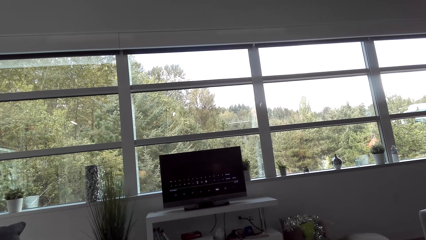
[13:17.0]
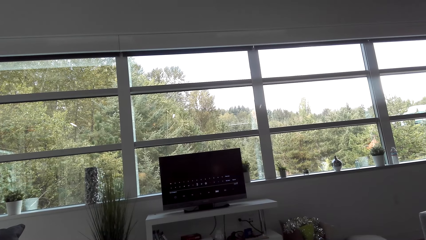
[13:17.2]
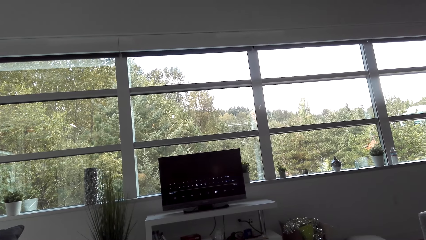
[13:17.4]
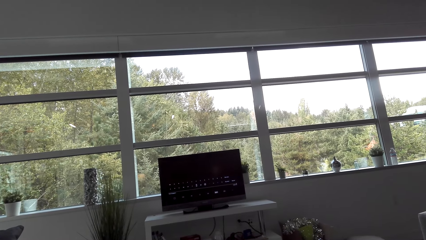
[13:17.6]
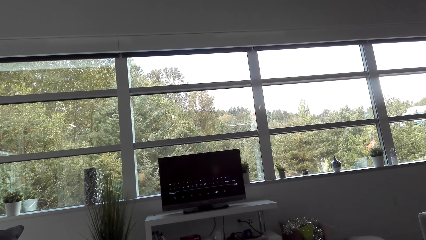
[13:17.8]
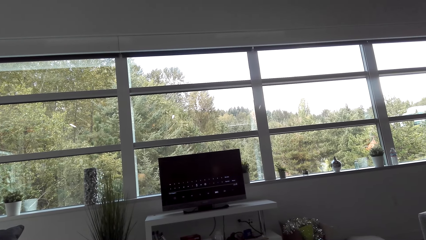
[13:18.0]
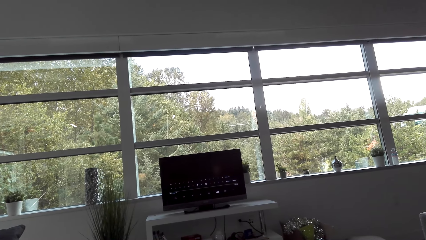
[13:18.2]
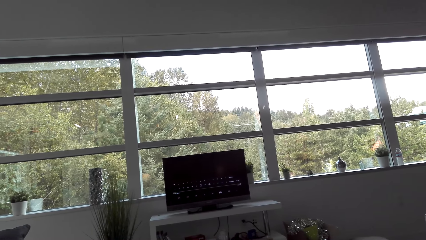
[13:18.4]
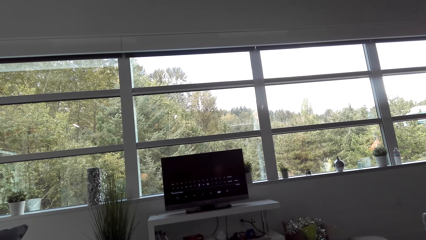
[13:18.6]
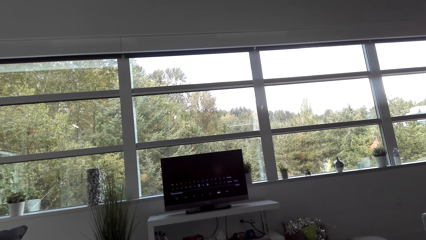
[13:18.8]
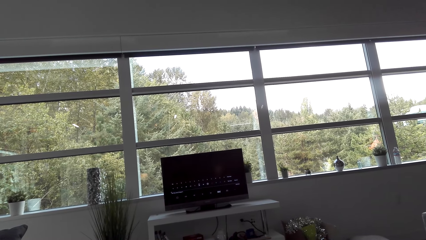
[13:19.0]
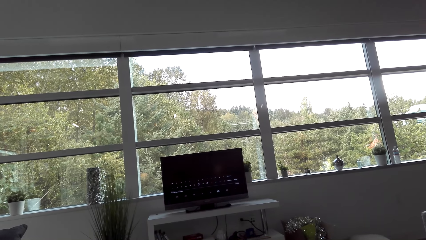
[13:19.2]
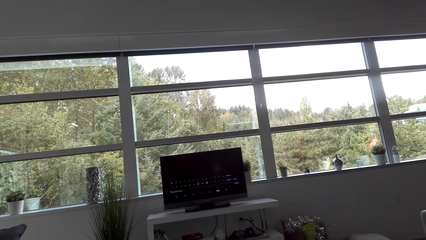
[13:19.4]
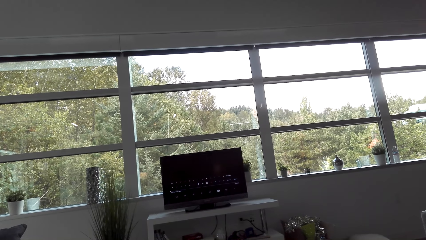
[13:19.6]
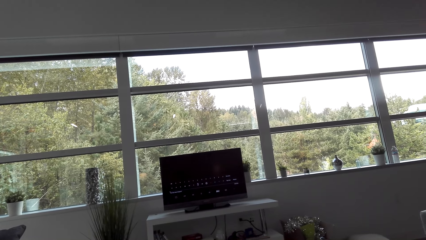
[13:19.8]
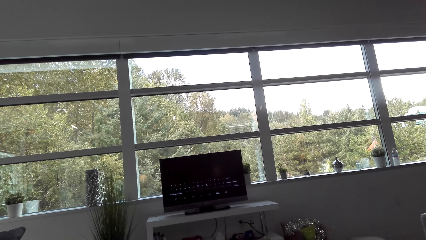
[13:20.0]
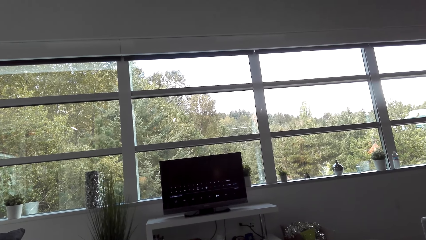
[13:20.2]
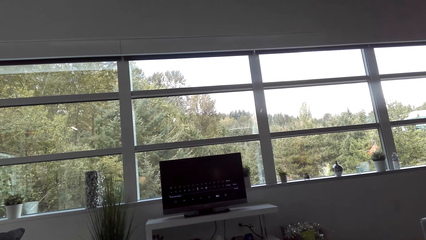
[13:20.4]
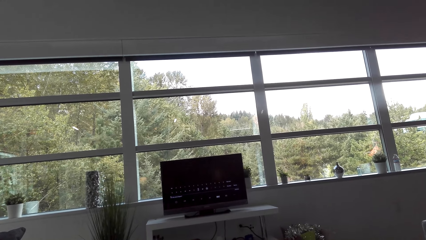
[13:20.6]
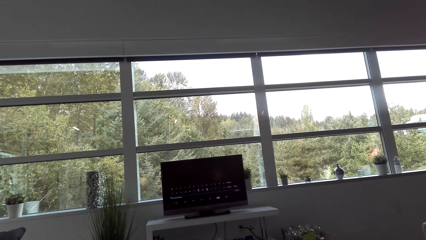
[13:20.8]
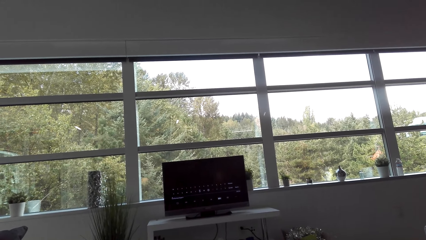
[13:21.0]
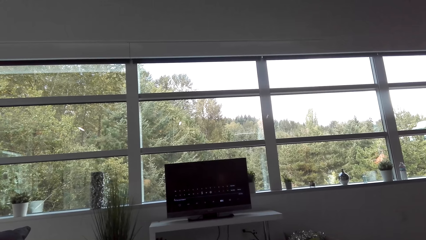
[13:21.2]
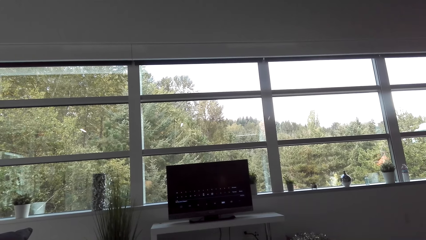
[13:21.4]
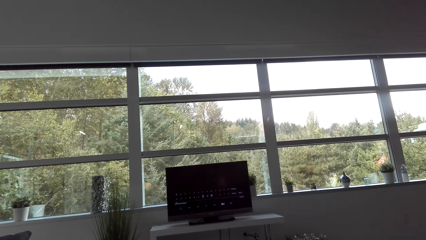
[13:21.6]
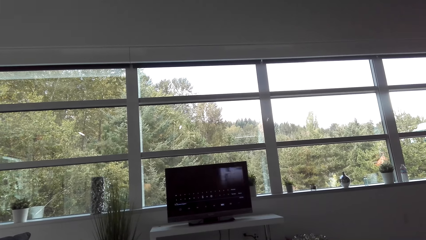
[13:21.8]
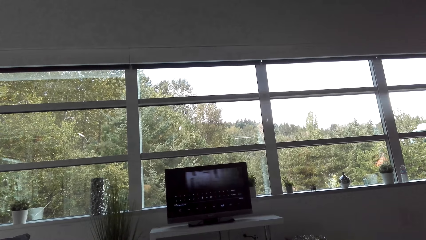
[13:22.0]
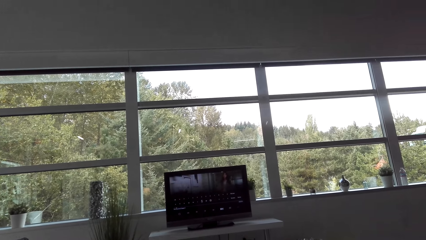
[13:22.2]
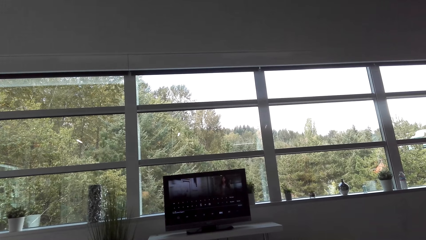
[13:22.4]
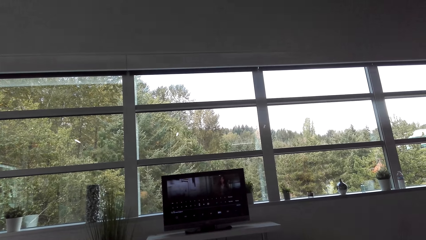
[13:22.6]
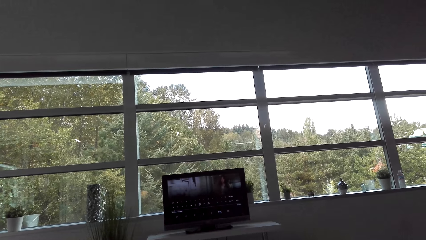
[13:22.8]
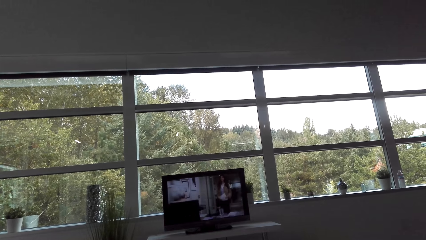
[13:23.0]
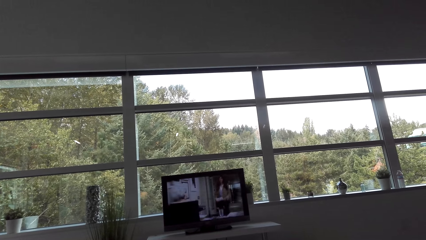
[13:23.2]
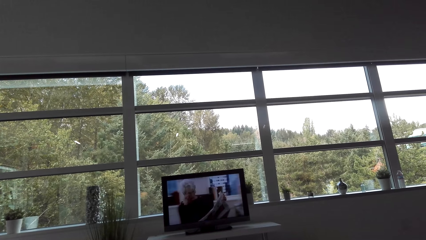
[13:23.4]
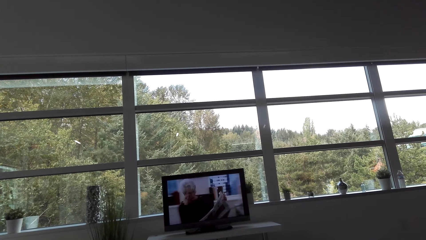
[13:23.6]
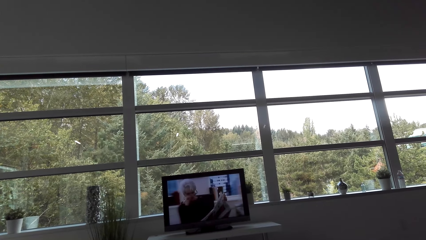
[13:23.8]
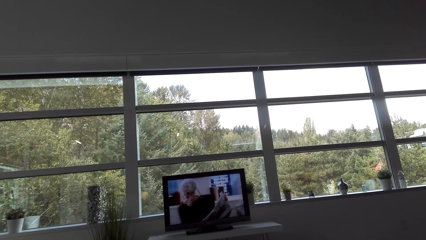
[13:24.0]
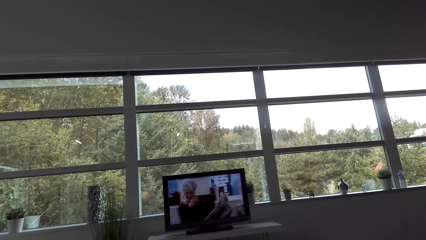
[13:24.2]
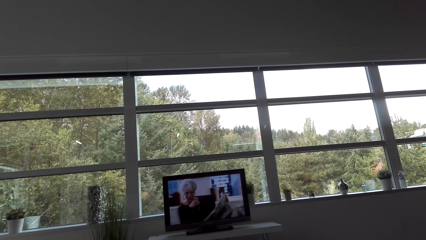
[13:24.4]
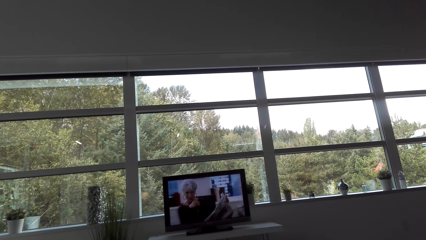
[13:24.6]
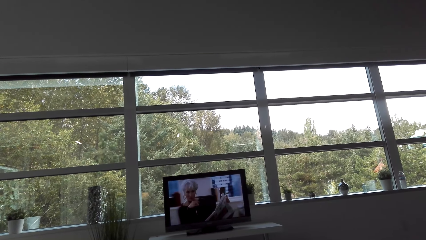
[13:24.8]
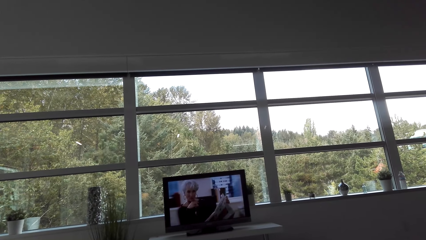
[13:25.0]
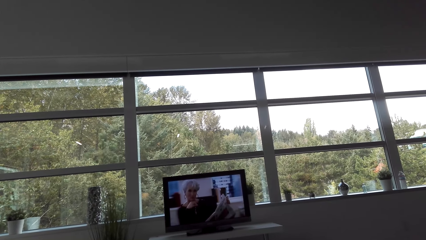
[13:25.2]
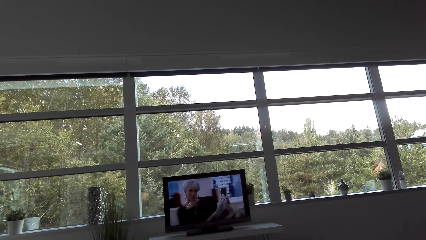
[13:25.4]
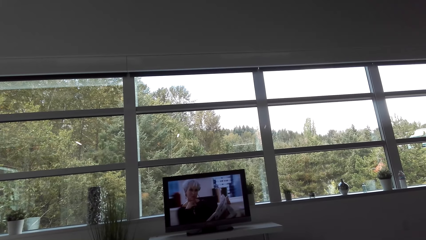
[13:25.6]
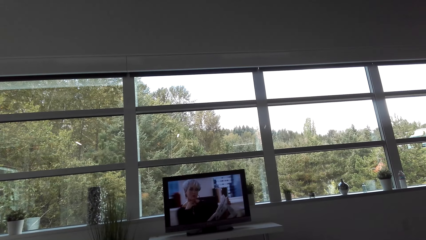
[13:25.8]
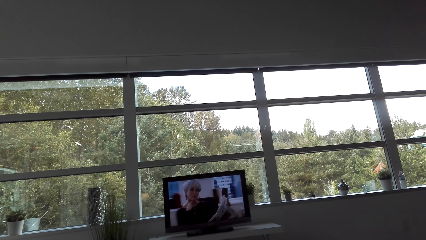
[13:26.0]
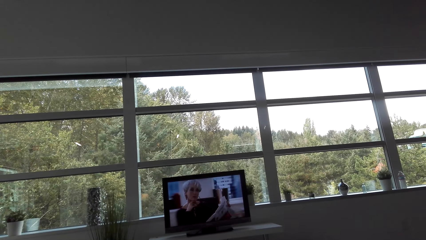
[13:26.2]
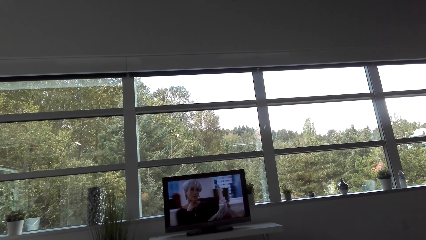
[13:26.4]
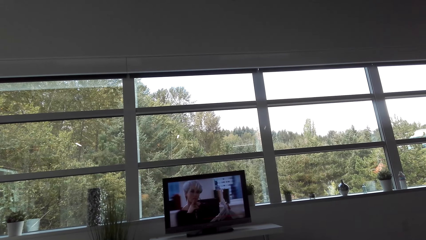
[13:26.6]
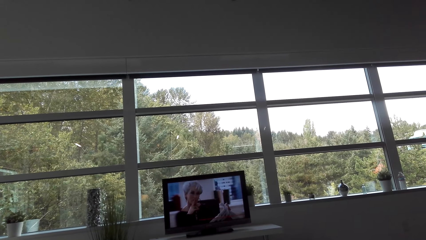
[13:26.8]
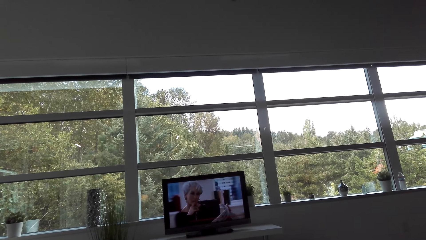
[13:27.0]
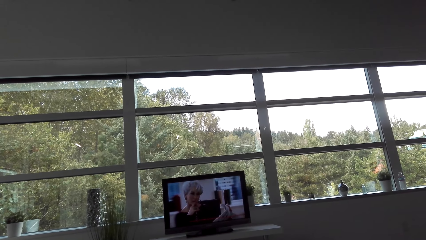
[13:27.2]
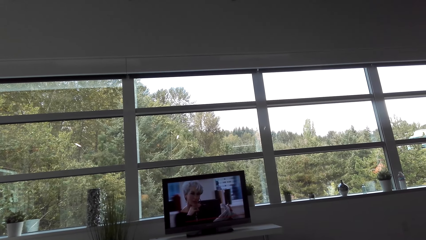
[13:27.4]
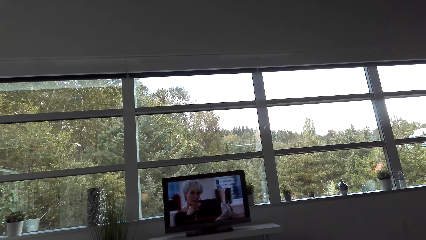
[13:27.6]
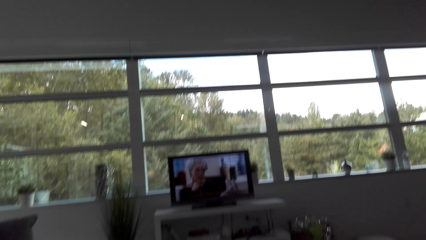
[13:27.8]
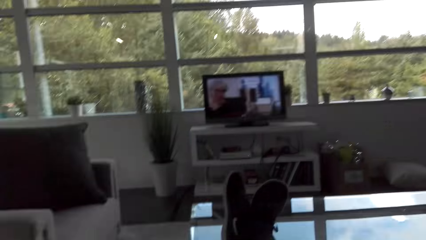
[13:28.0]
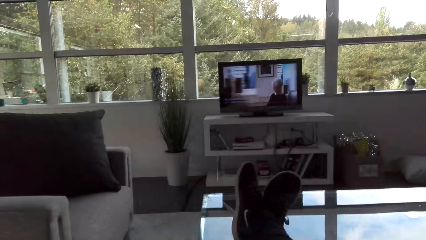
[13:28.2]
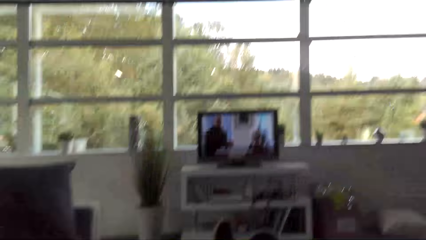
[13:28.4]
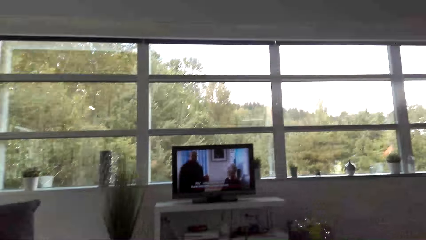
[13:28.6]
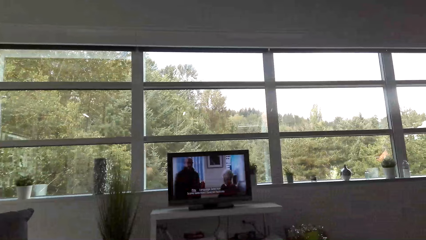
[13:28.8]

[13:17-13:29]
The camera wearer watches a movie on the television.

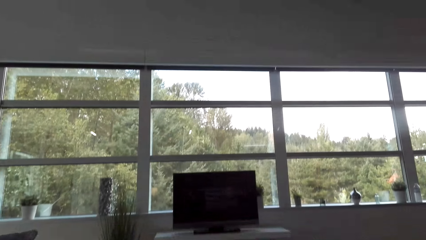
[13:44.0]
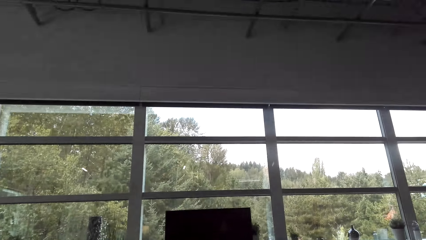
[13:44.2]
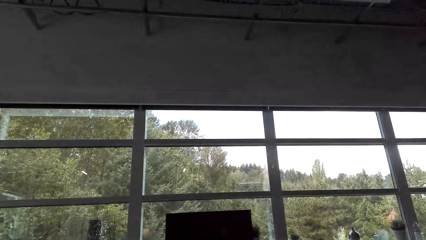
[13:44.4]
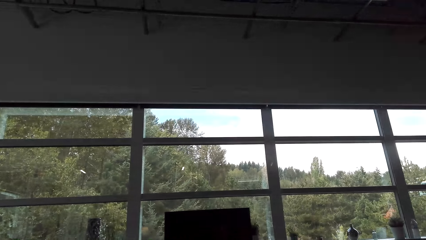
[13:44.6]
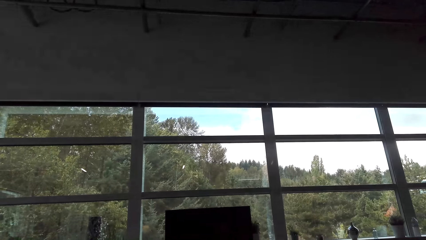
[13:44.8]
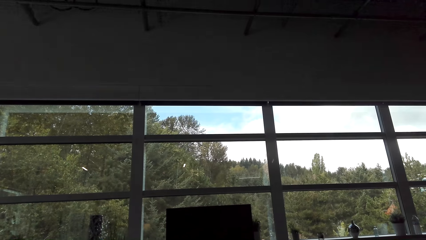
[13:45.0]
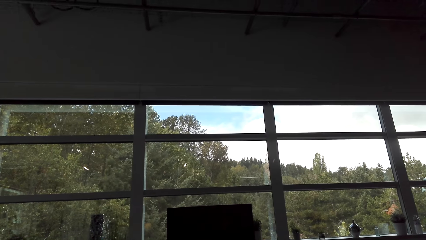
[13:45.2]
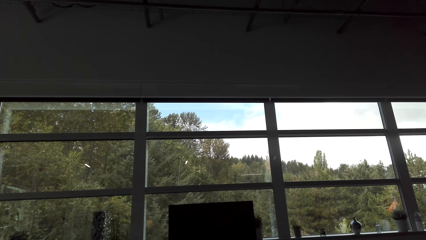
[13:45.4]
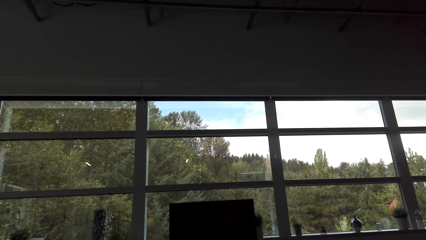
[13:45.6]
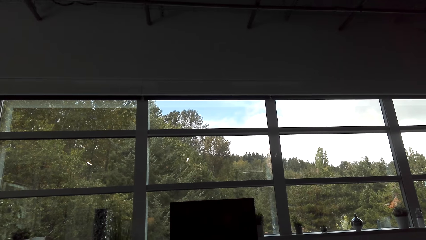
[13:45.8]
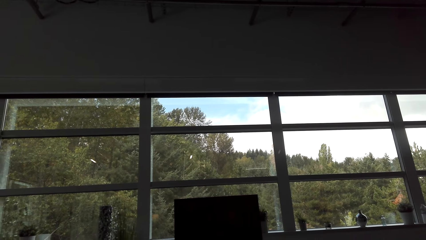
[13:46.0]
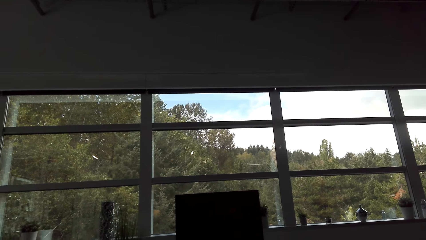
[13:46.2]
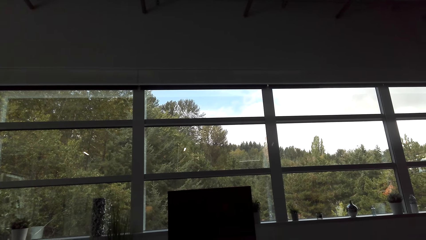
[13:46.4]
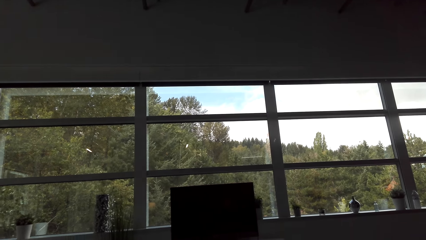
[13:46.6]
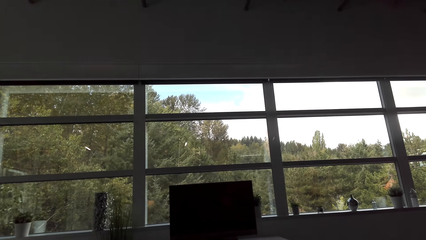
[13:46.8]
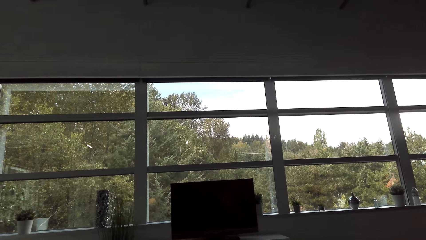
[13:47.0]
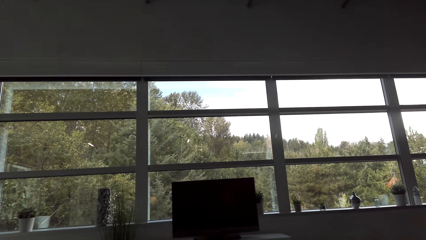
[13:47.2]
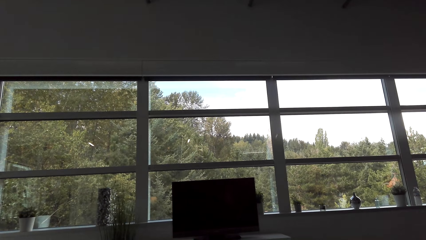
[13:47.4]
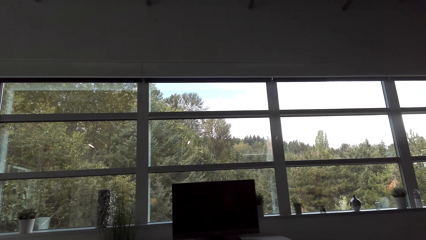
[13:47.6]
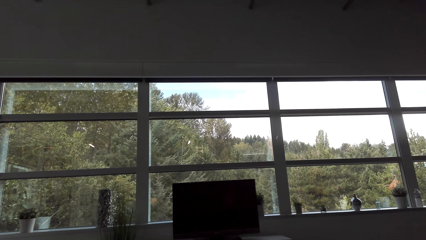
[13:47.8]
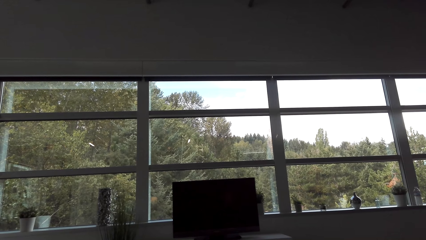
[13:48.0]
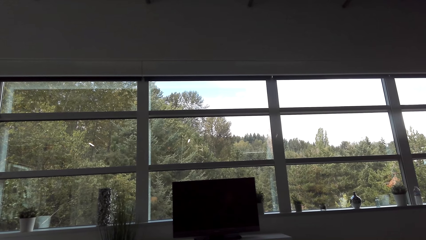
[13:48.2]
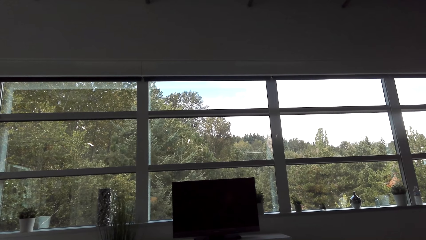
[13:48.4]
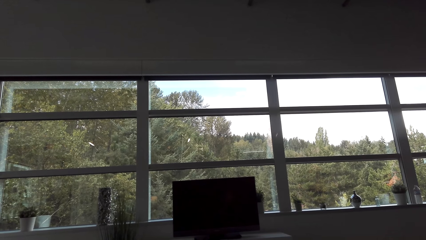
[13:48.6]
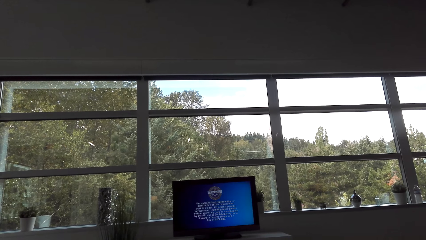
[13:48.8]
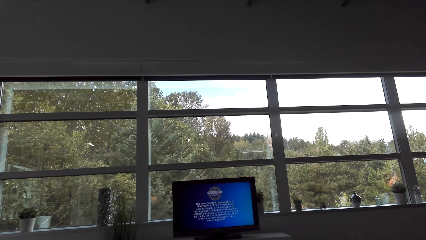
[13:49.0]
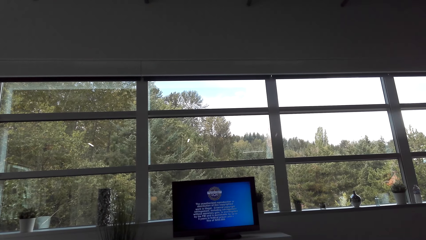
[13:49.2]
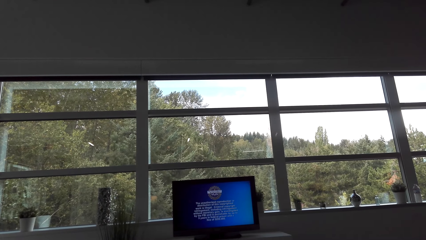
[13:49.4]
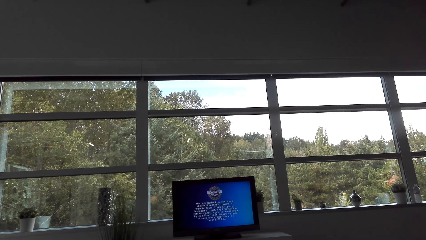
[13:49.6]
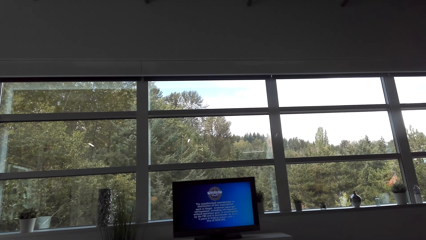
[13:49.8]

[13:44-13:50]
The camera wearer watches the background.
